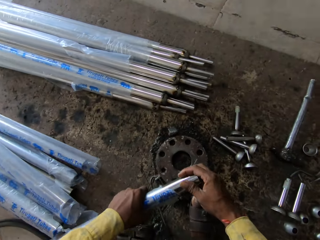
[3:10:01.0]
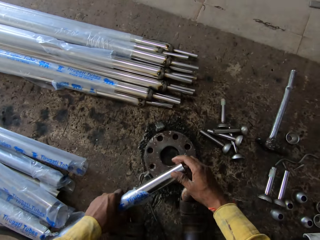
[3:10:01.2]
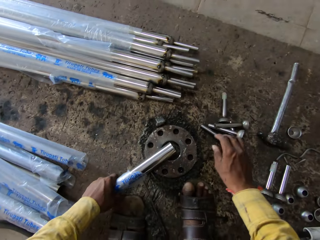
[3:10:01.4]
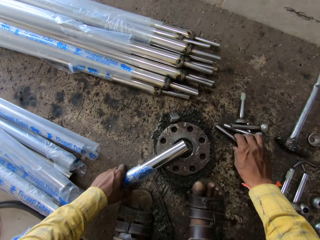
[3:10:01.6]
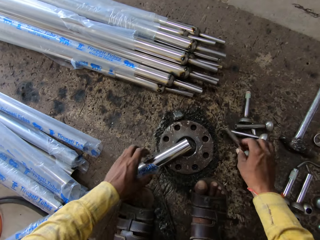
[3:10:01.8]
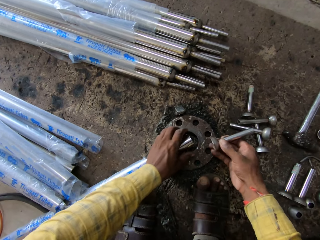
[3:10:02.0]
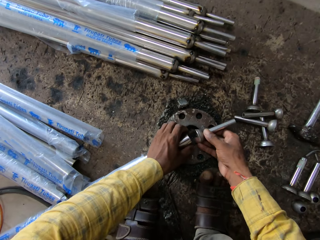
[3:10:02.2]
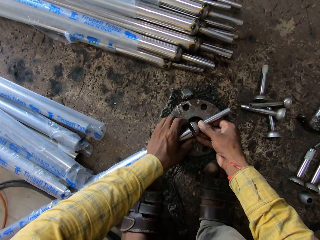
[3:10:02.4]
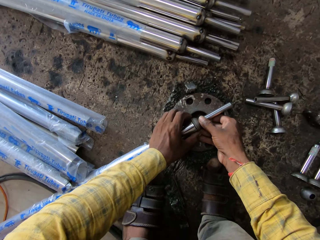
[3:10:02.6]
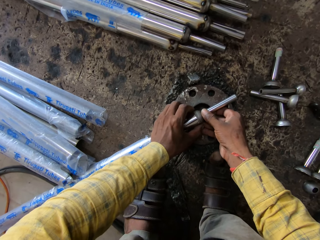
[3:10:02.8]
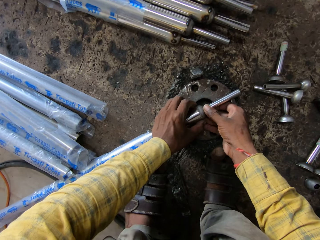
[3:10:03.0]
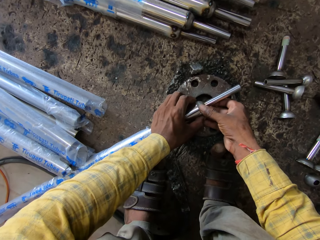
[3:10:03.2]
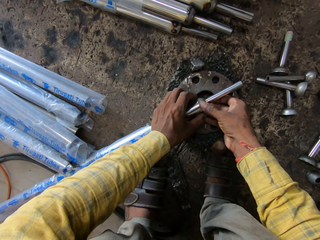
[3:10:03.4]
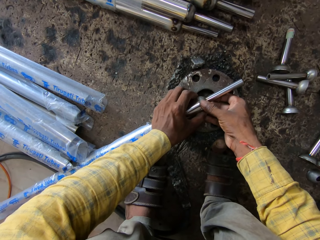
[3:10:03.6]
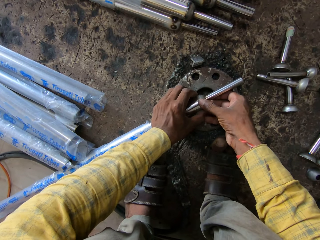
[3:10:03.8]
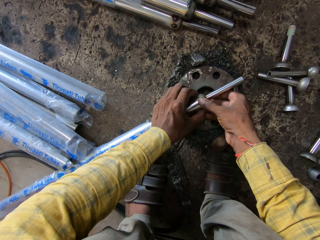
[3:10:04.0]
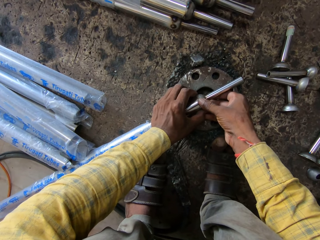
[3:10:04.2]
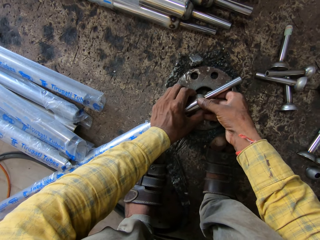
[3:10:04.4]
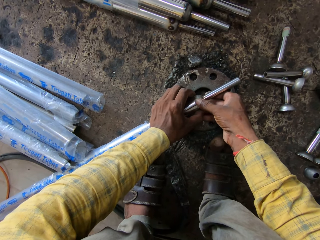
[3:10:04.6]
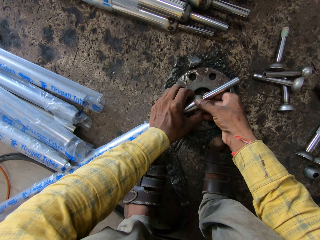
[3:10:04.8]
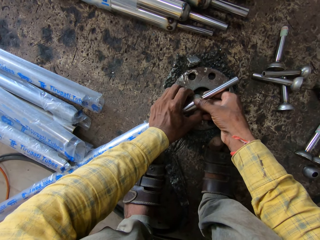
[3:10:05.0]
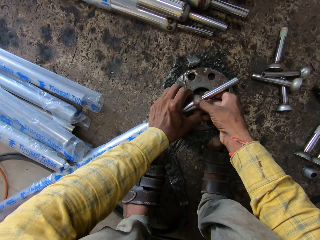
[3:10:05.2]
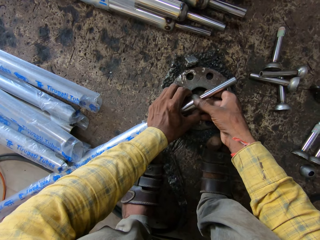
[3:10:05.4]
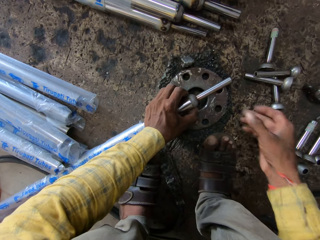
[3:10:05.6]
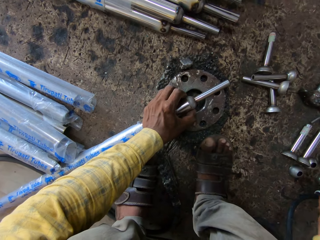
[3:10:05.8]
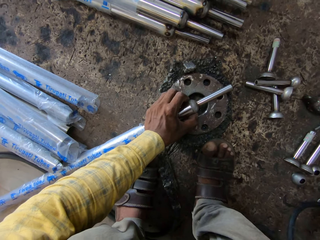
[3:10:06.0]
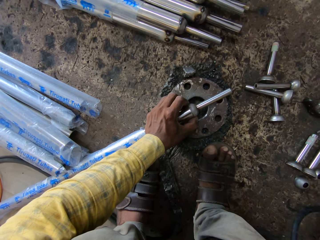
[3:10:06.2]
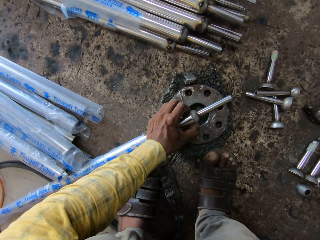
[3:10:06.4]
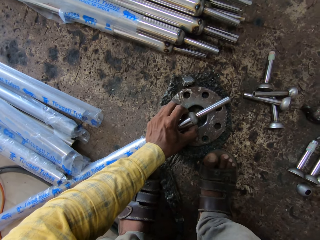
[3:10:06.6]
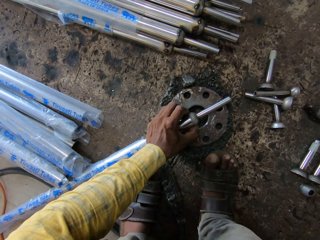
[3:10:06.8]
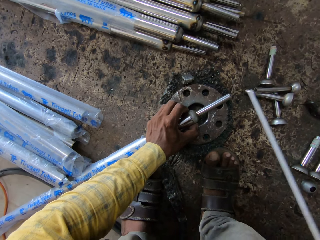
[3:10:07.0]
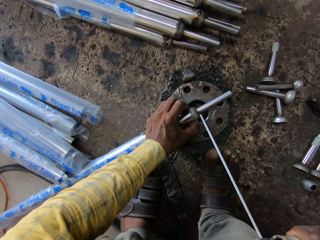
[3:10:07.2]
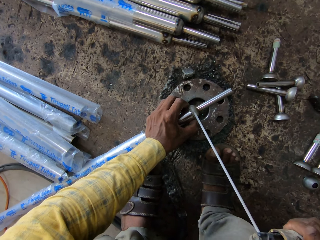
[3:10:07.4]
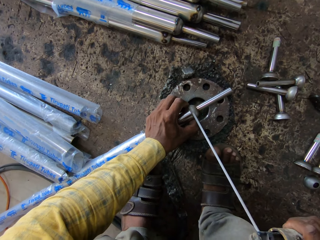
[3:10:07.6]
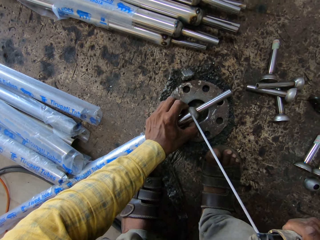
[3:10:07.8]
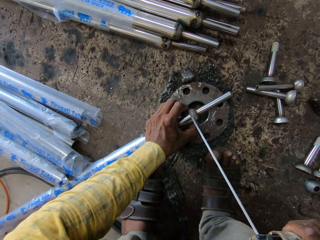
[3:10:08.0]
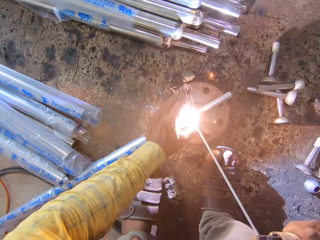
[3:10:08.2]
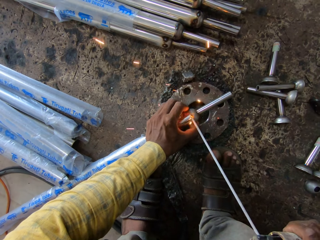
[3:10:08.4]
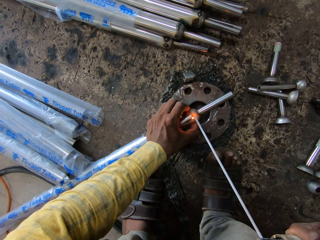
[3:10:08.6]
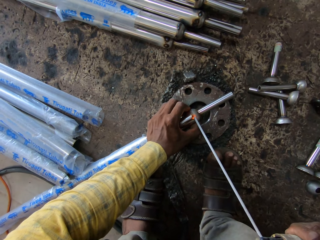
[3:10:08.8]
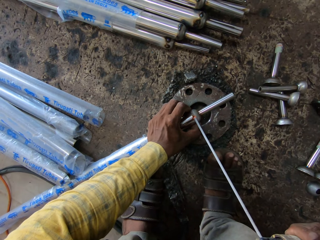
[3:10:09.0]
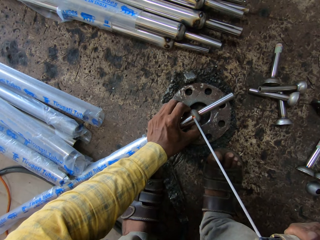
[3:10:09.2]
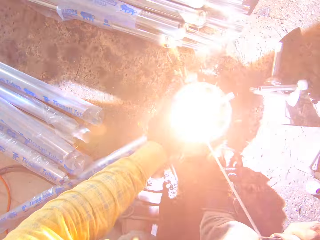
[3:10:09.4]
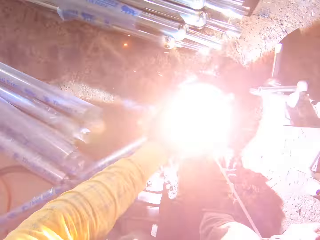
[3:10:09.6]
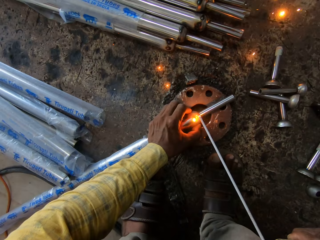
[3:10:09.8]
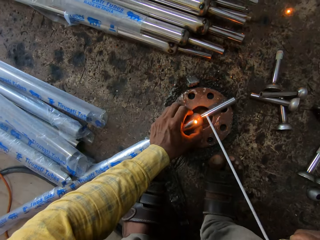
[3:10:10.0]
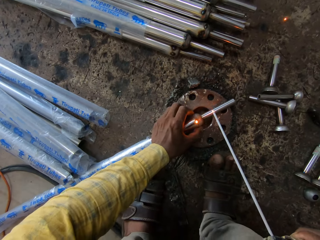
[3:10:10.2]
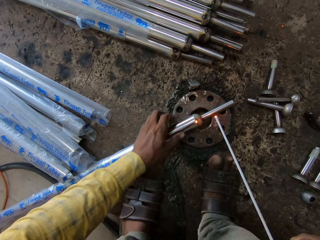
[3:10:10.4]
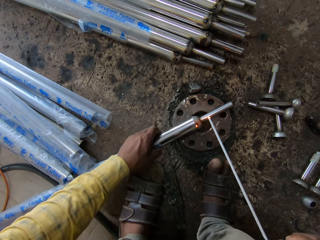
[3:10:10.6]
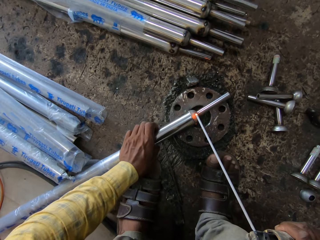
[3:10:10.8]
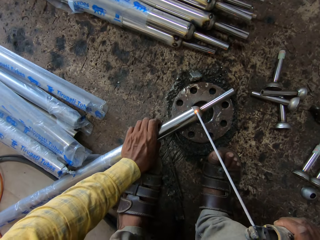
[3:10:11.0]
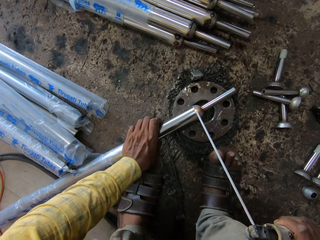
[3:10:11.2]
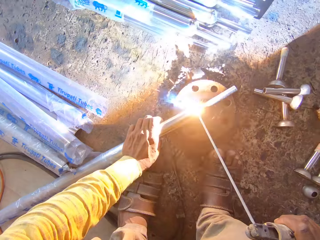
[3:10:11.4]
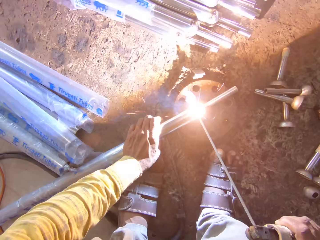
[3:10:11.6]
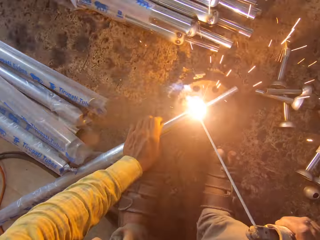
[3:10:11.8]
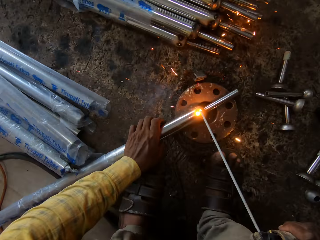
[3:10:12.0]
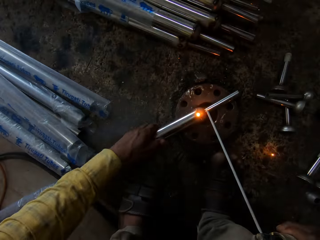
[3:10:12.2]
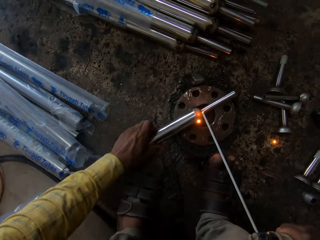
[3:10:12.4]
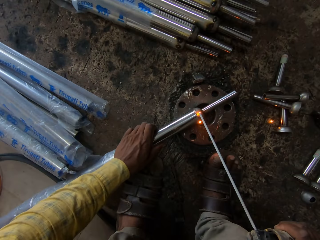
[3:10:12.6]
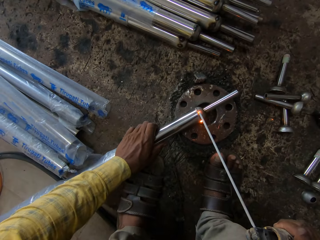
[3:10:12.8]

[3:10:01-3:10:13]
The camera wearer picked a metal. They fix metals together. They weld a metal.

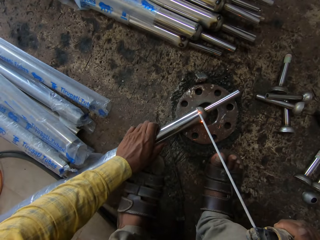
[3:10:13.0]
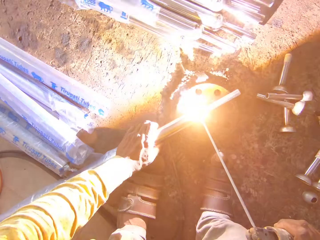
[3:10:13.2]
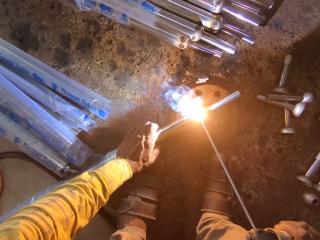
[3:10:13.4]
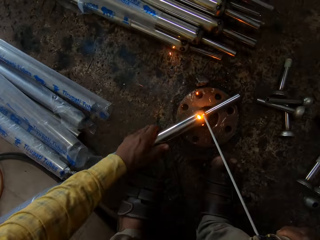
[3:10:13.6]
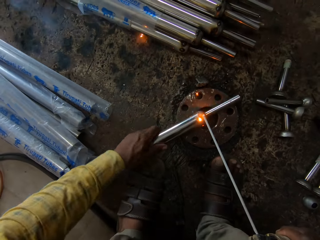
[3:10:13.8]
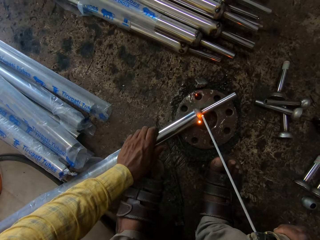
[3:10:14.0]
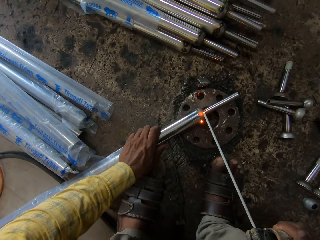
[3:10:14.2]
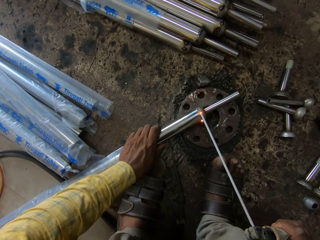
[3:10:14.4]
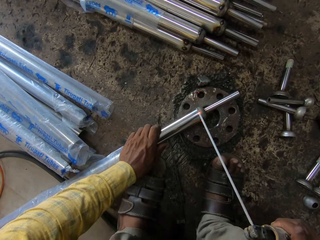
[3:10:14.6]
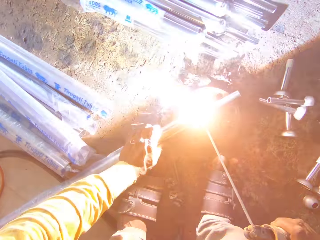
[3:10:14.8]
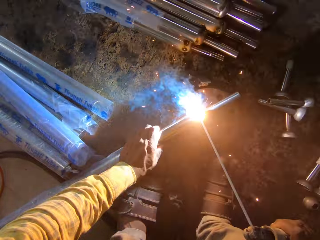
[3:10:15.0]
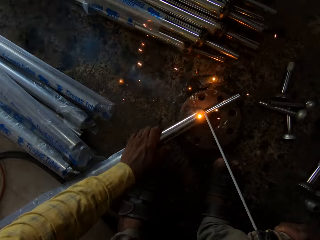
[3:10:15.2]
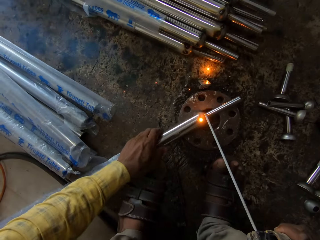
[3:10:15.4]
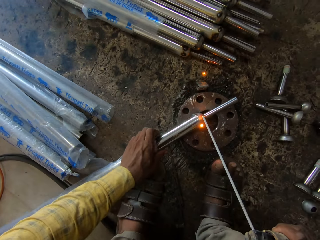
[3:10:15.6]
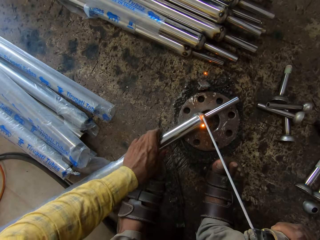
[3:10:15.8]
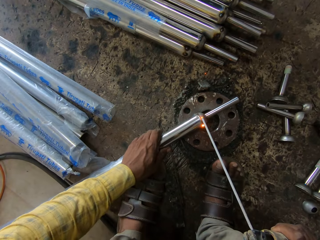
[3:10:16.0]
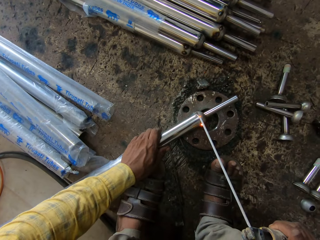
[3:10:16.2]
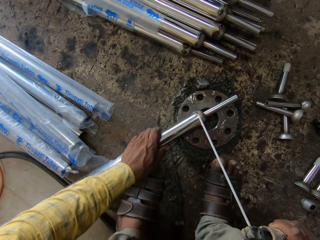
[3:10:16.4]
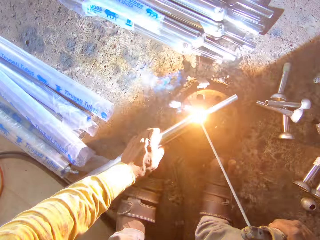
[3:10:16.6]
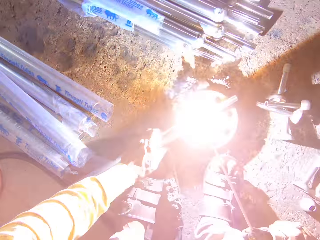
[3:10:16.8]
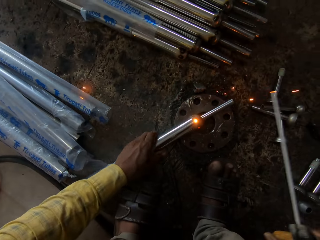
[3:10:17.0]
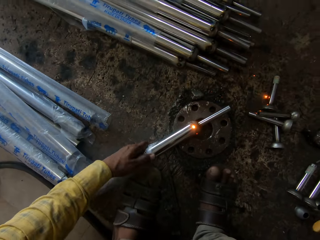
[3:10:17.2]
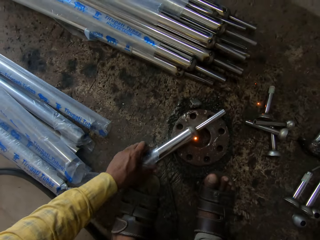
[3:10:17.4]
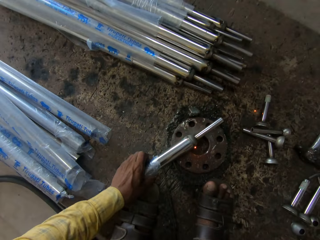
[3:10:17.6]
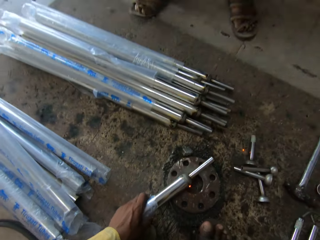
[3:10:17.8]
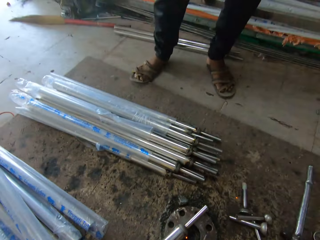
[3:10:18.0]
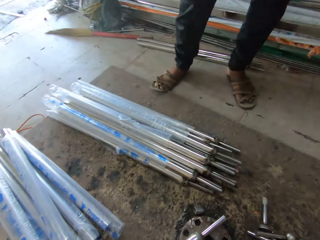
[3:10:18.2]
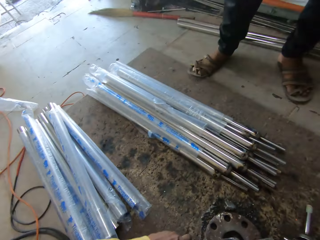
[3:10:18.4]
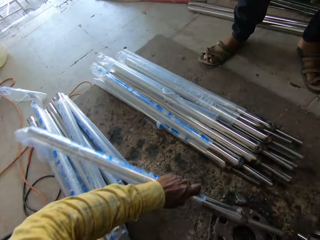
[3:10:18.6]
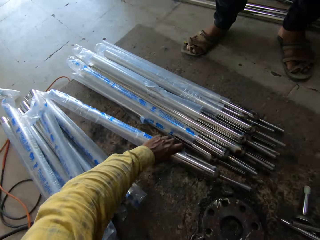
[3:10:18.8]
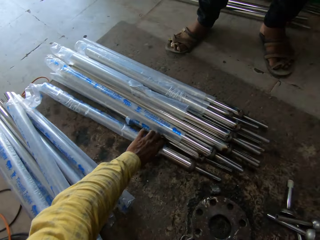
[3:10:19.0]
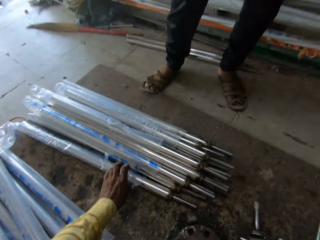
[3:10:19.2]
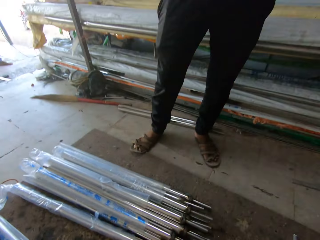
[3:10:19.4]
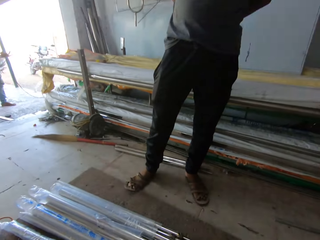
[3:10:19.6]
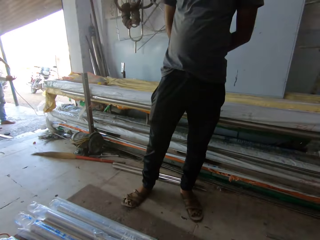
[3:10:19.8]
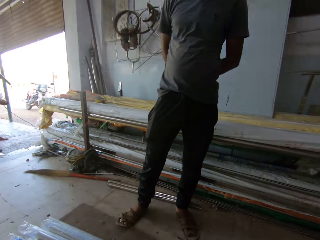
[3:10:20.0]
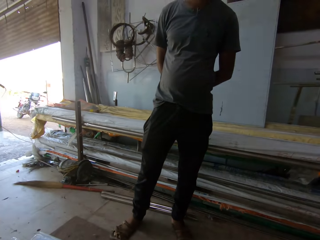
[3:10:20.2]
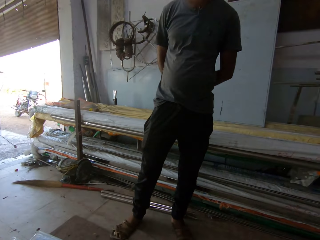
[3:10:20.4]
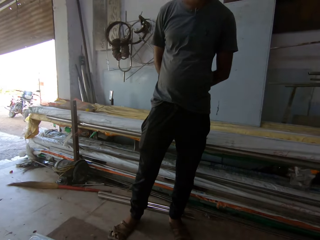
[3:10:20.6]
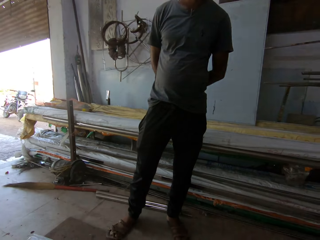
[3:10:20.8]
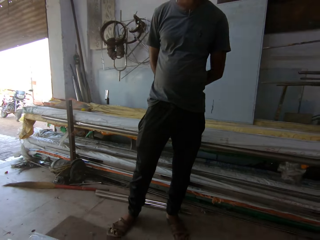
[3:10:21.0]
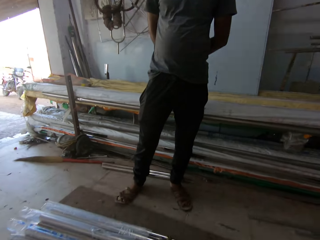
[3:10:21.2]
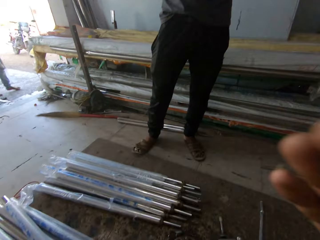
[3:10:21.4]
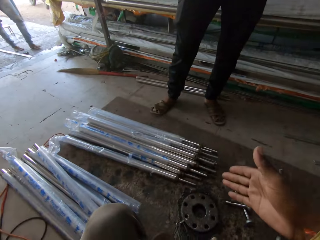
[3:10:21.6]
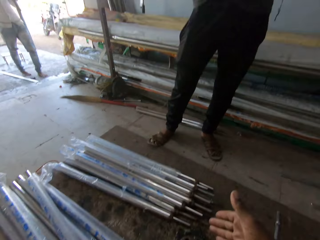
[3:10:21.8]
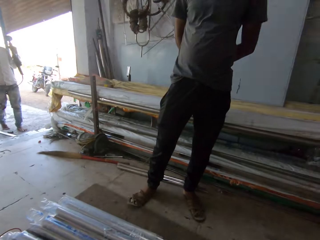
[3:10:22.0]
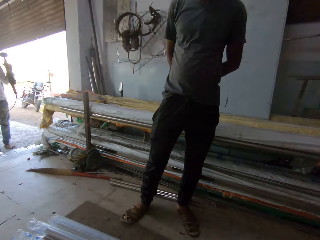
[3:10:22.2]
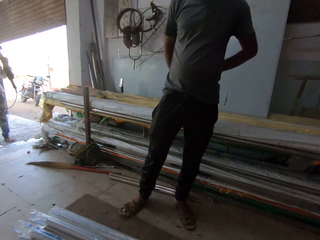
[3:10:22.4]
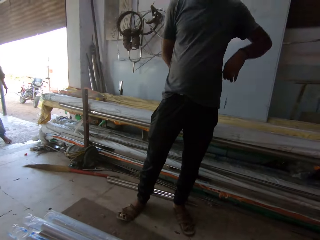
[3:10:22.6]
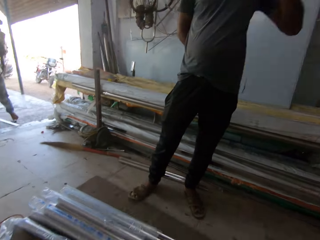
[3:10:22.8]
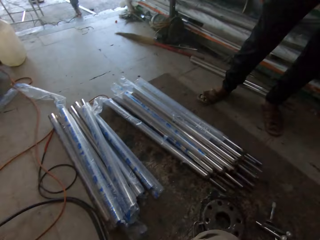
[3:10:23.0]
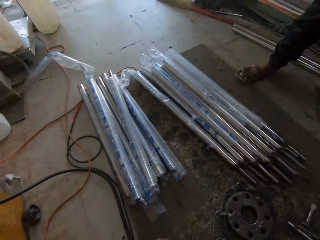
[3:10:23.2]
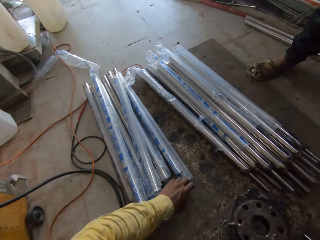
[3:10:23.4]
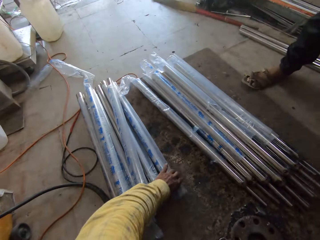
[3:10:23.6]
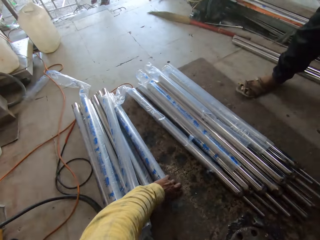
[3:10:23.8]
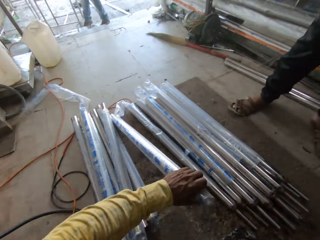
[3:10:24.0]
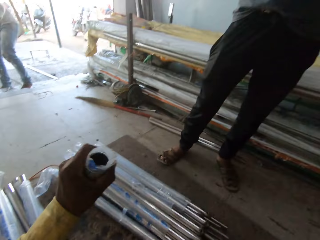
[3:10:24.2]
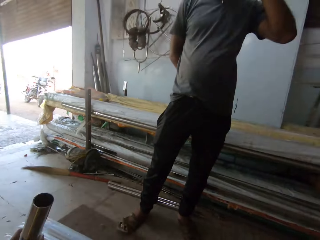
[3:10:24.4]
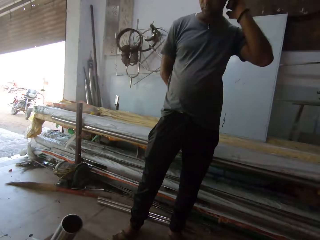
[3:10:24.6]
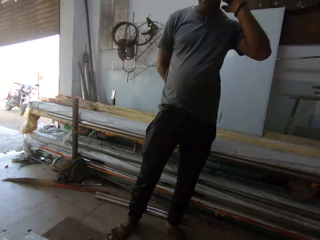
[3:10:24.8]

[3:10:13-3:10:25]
The camera wearer puts the metal aside. They converse with a man. They take a metal.
